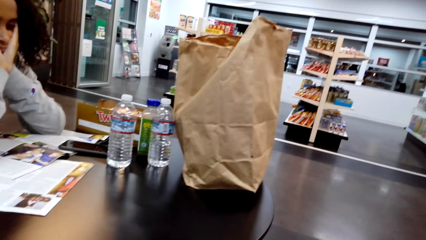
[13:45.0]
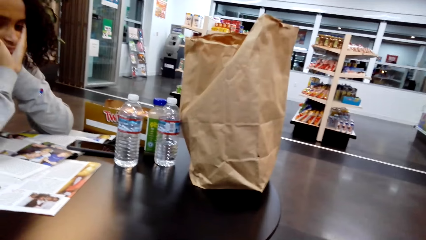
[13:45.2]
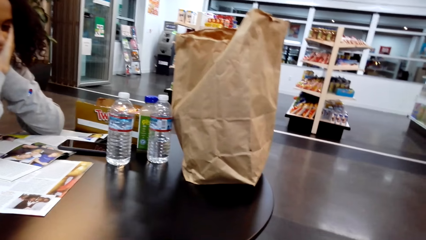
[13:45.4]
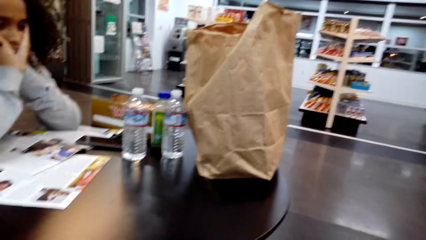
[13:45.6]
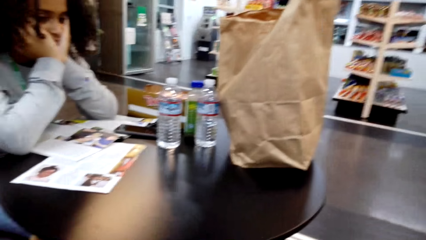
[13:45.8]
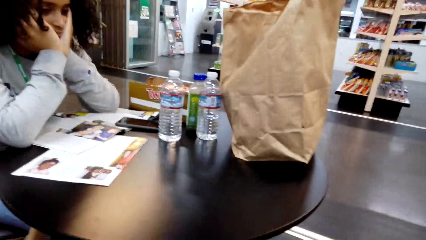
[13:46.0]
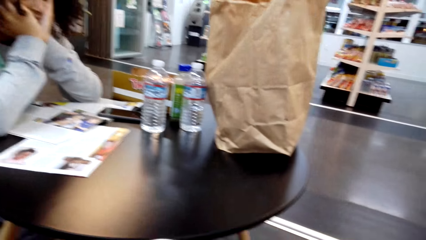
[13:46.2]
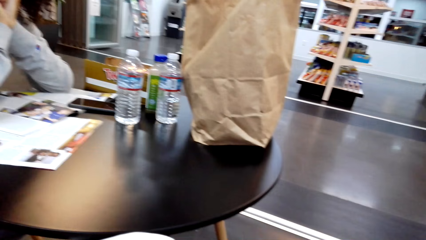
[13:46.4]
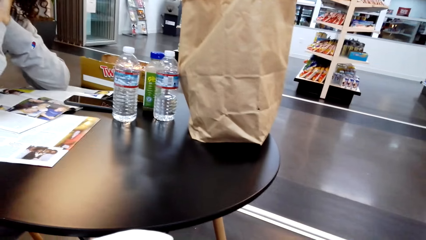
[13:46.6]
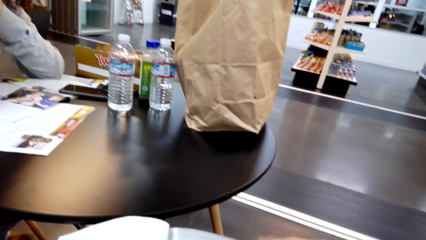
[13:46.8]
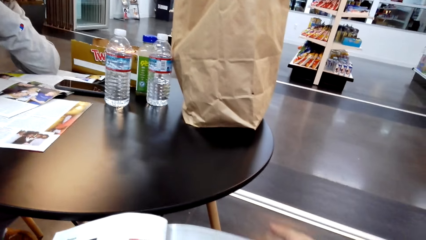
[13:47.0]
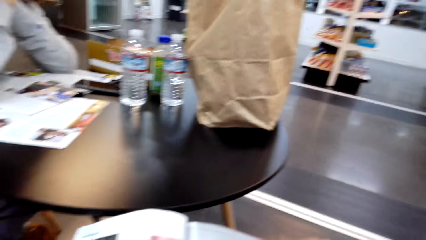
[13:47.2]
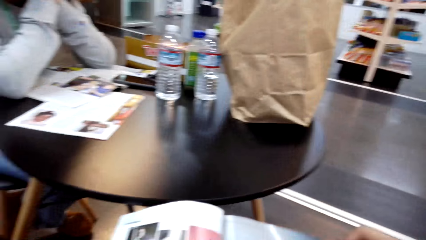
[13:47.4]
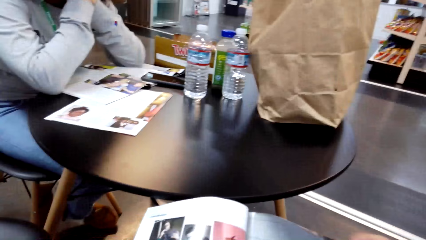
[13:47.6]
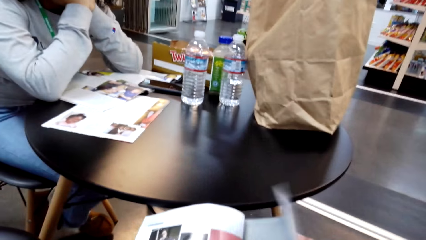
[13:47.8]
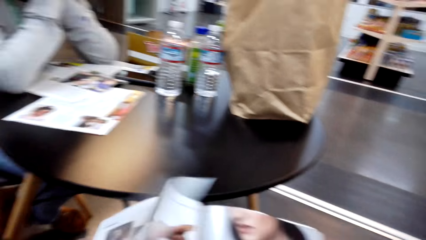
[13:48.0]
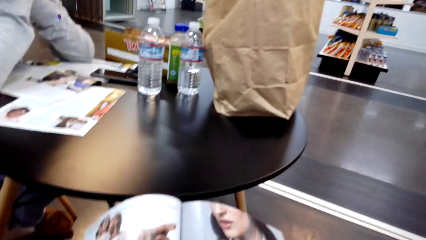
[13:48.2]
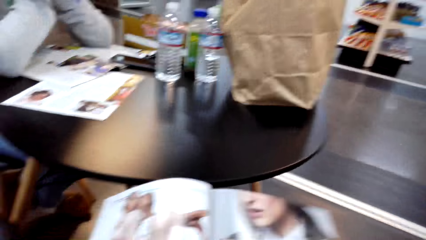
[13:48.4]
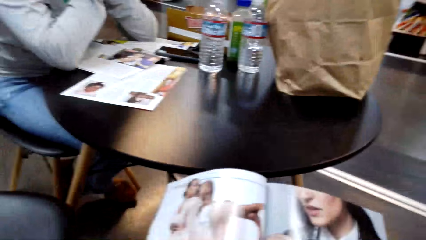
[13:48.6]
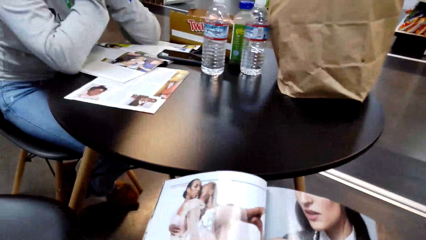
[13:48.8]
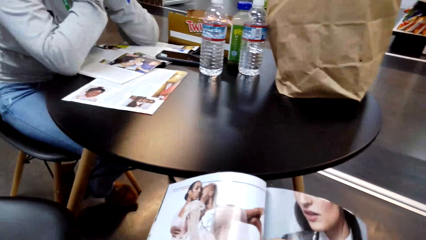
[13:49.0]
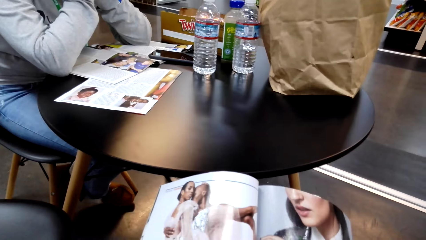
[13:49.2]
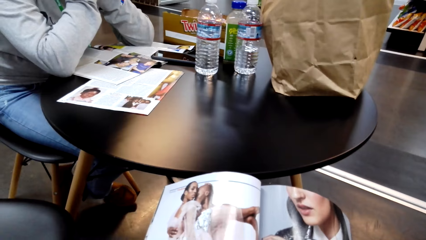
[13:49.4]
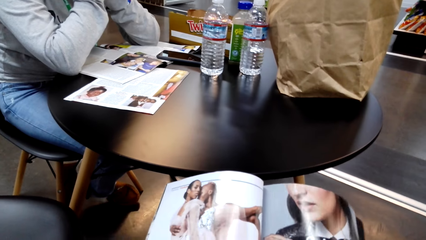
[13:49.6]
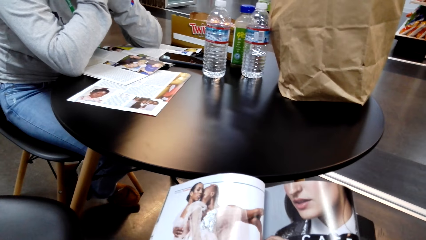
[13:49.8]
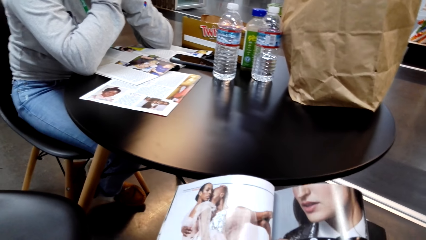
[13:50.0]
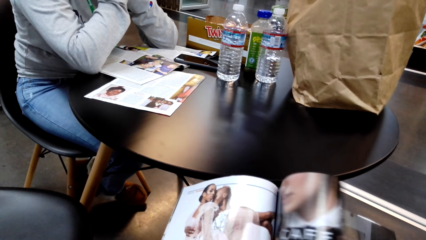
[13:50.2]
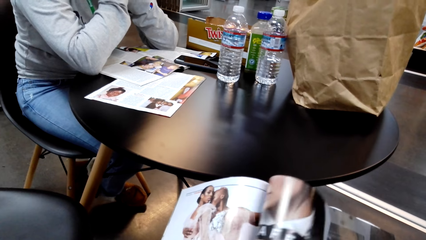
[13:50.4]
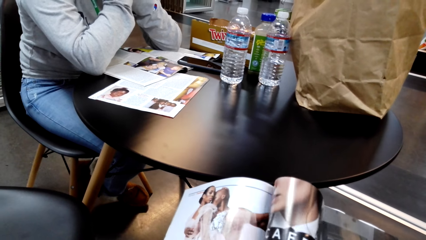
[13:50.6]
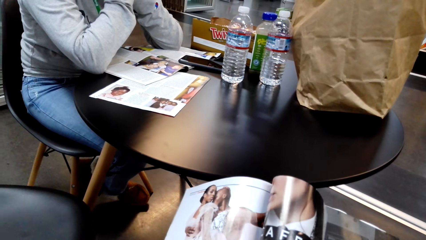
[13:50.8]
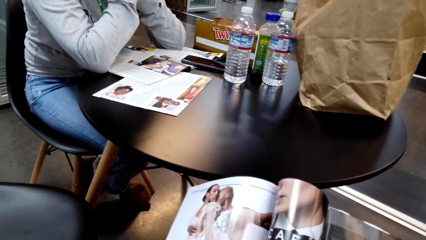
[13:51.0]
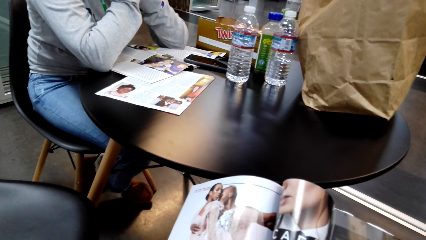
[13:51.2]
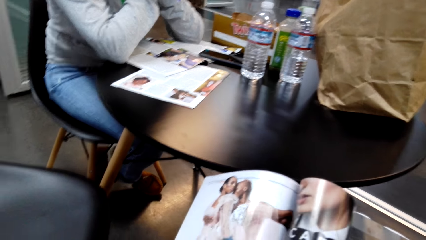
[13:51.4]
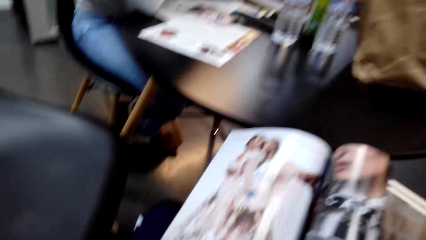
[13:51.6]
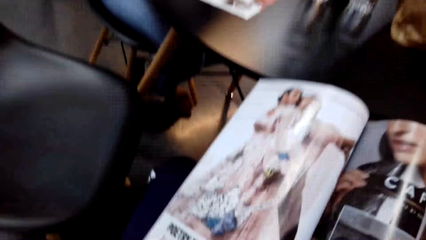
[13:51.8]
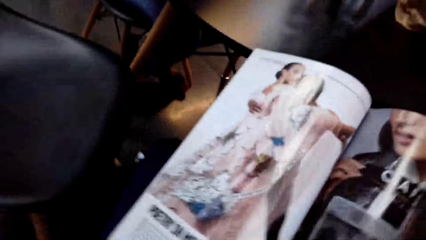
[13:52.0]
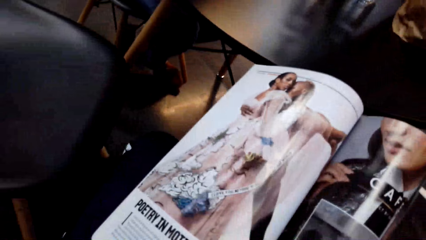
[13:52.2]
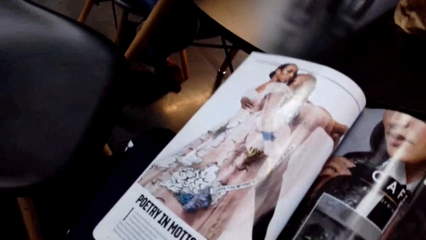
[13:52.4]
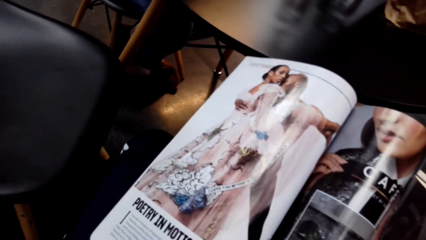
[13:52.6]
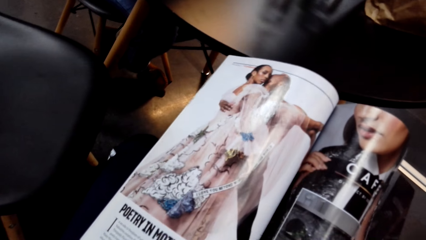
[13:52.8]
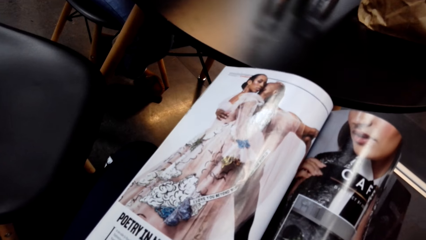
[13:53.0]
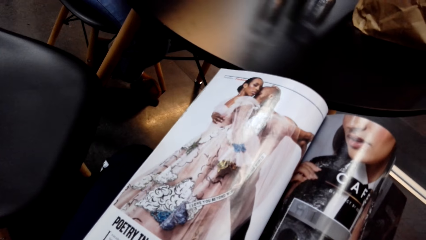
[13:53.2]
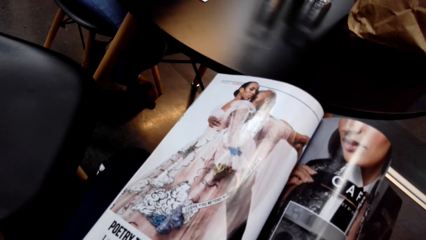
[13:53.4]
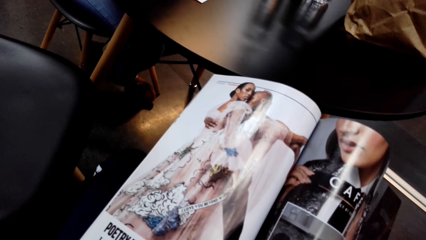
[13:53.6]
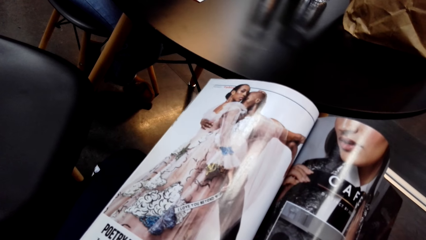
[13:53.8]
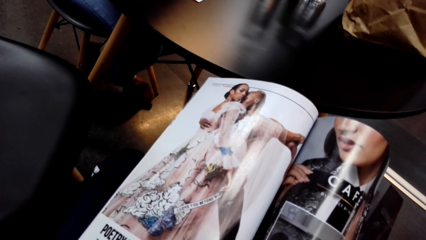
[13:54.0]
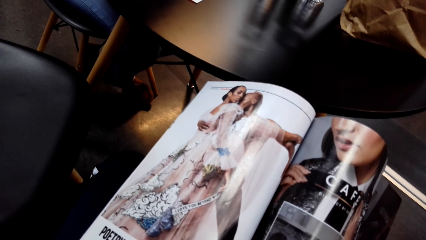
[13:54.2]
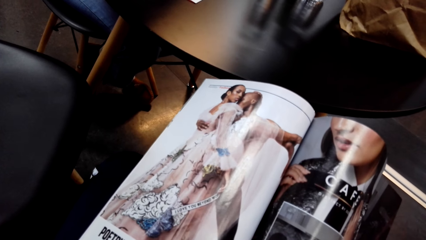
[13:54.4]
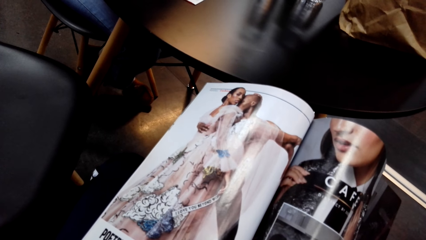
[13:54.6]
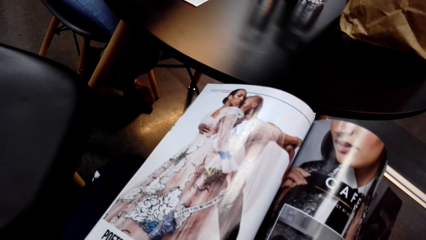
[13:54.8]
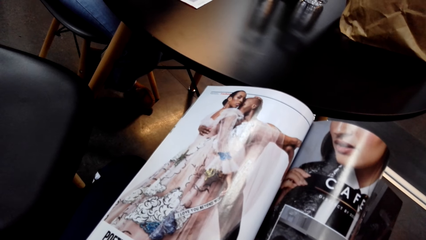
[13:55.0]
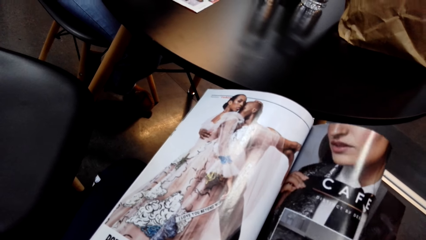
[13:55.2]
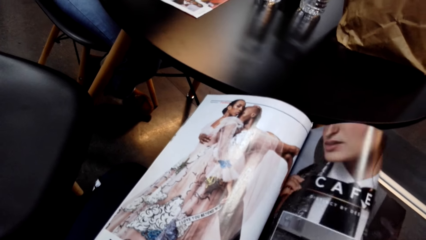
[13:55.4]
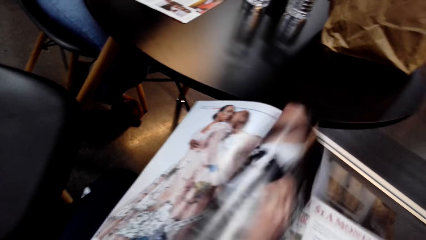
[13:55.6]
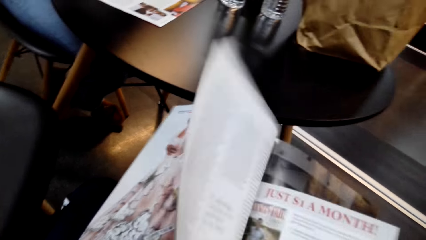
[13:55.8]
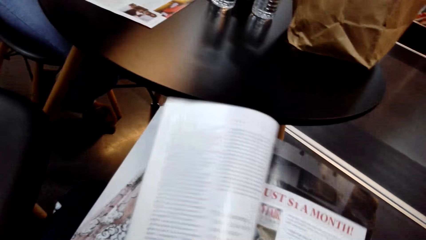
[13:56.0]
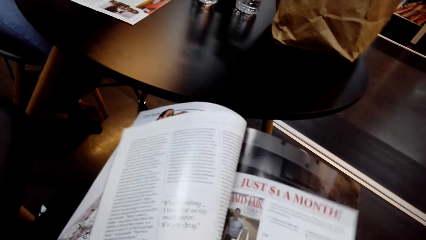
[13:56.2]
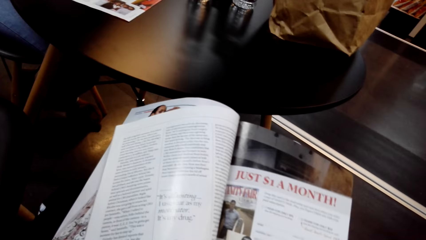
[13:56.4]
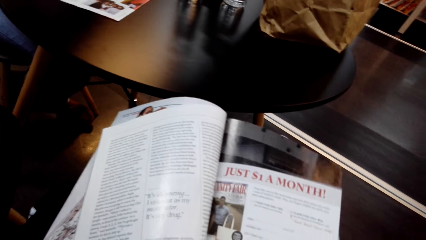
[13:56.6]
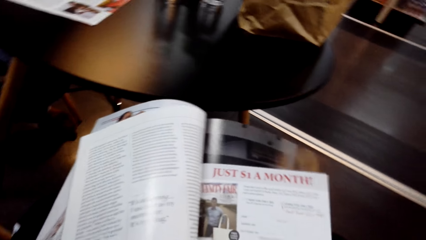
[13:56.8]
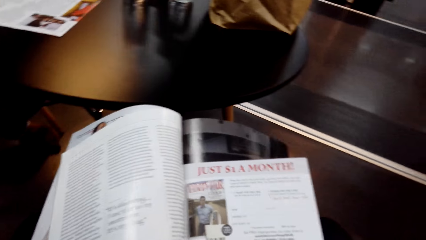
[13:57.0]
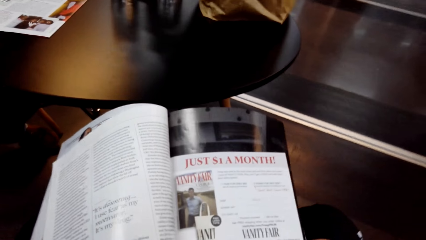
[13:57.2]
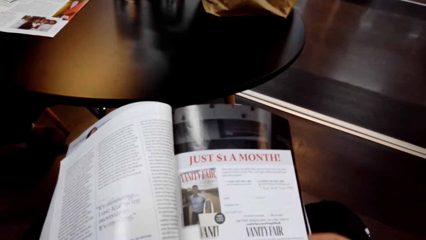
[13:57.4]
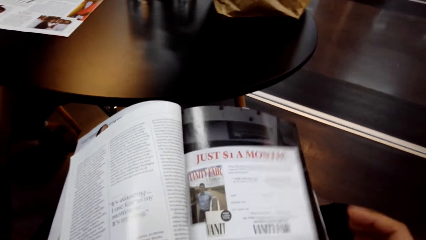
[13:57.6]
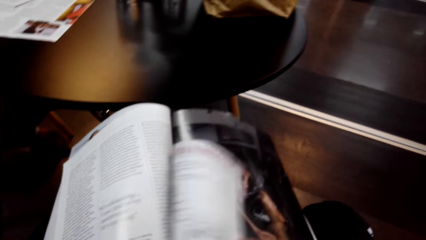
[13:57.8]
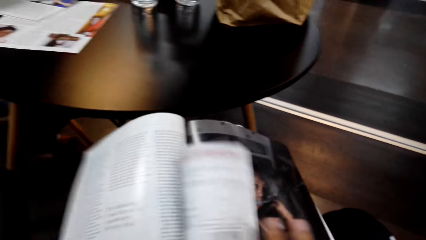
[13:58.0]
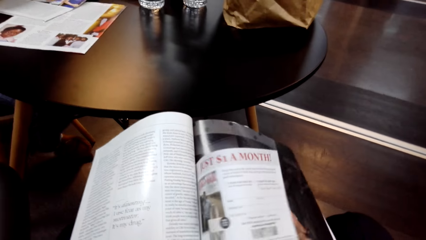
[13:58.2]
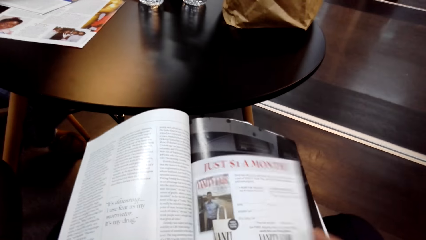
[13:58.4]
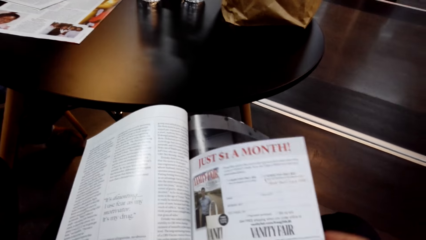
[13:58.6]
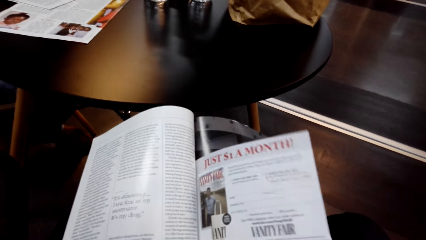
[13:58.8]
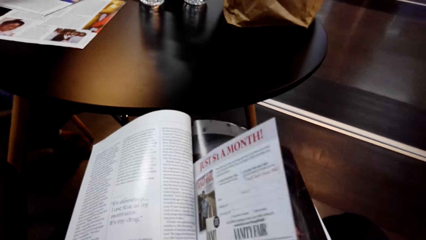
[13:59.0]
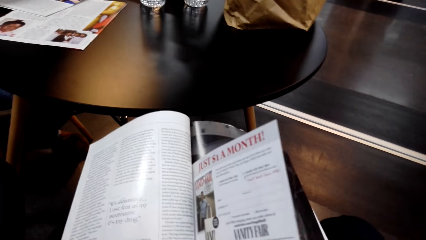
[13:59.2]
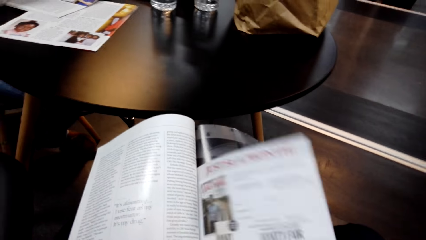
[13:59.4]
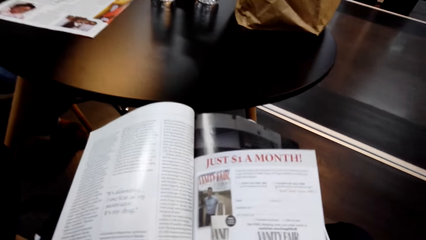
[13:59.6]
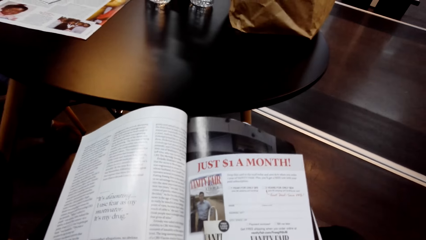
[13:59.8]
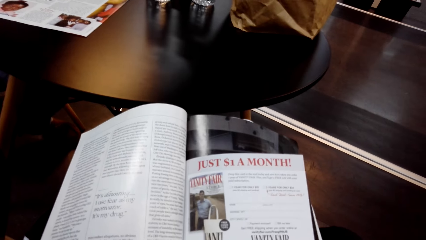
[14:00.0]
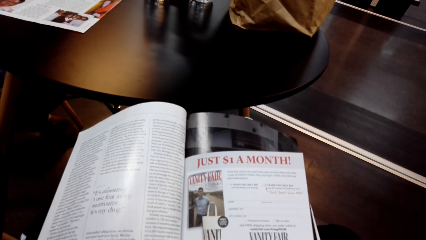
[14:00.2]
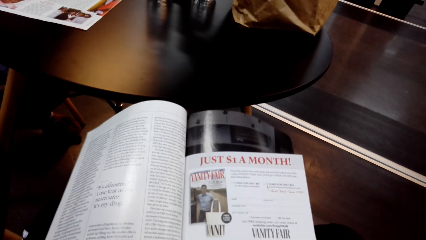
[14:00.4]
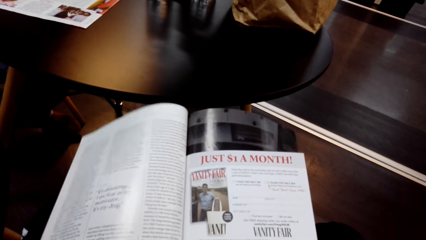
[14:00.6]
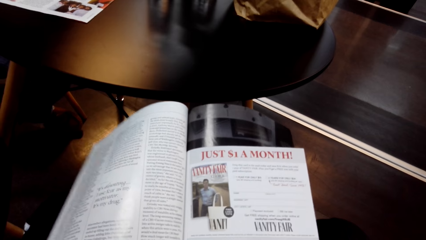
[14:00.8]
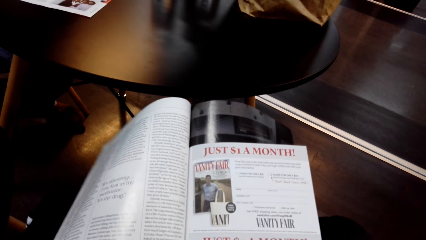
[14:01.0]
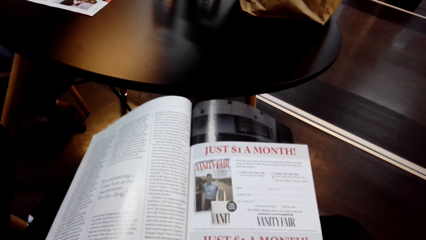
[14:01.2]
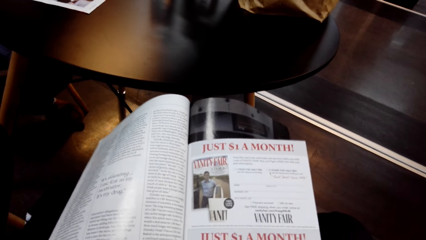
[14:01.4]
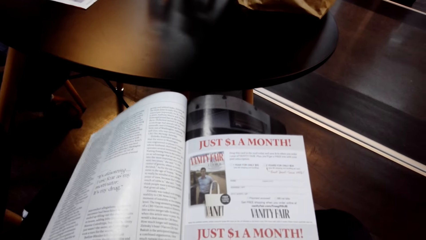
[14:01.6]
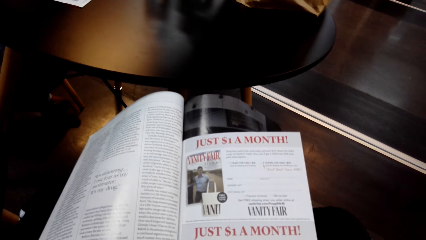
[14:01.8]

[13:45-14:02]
The camera wearer flips pages of a book. They read. They look at the picture in the book. They flip pages of the book. They read.
